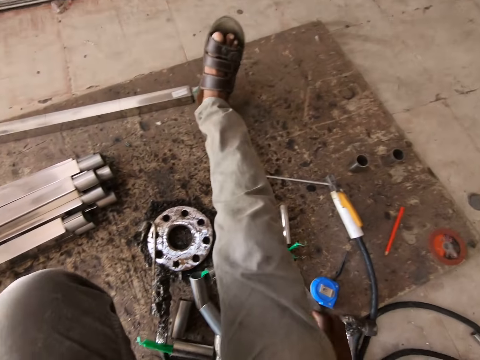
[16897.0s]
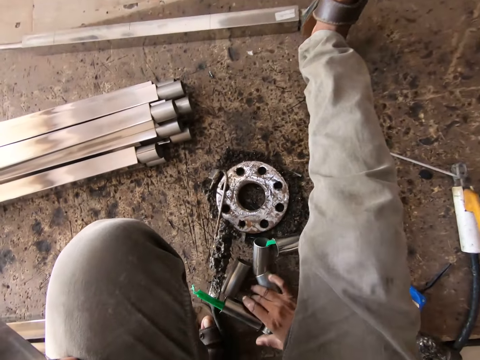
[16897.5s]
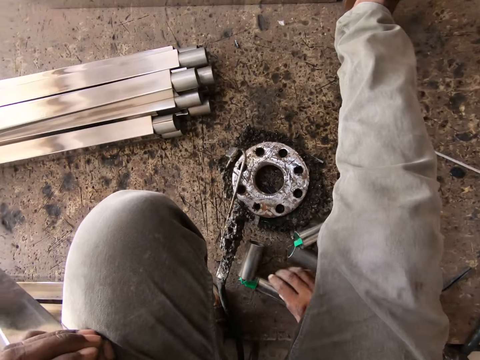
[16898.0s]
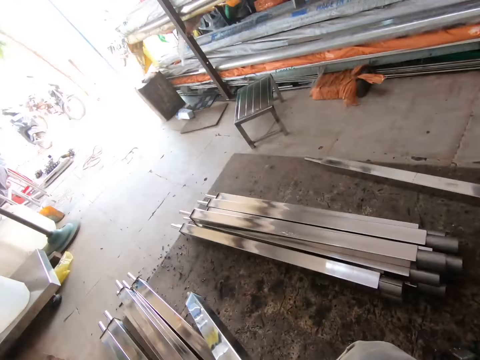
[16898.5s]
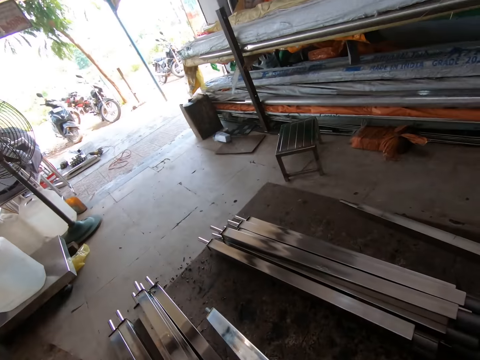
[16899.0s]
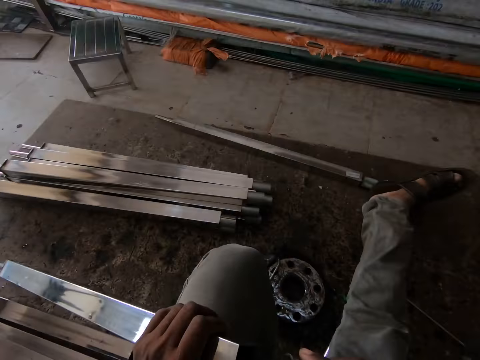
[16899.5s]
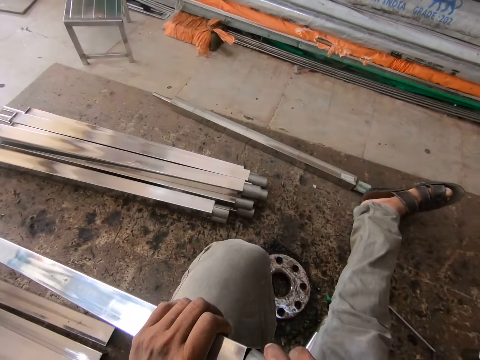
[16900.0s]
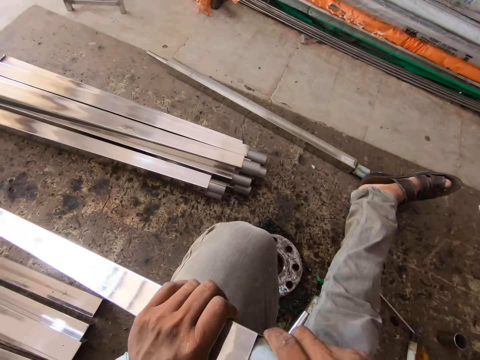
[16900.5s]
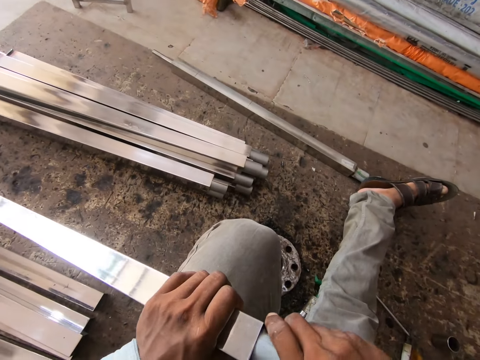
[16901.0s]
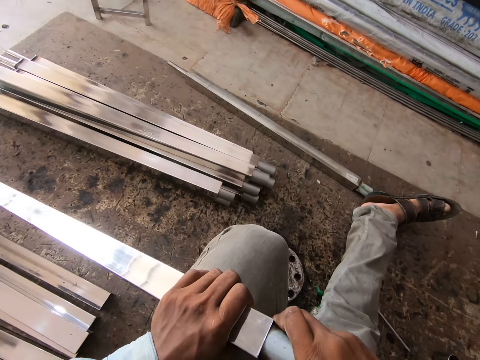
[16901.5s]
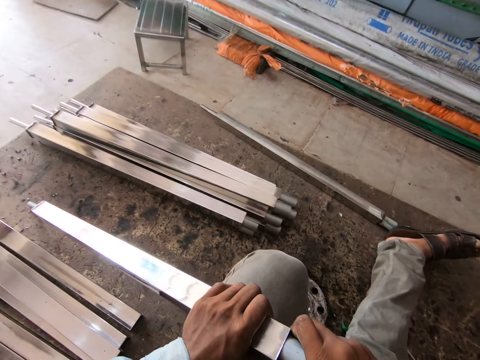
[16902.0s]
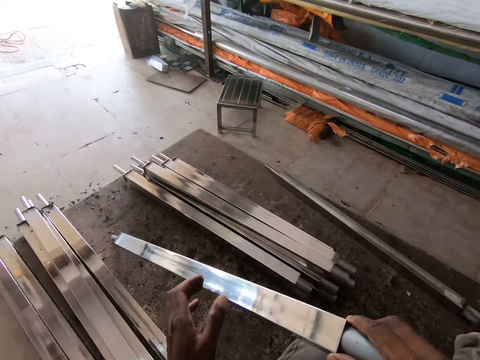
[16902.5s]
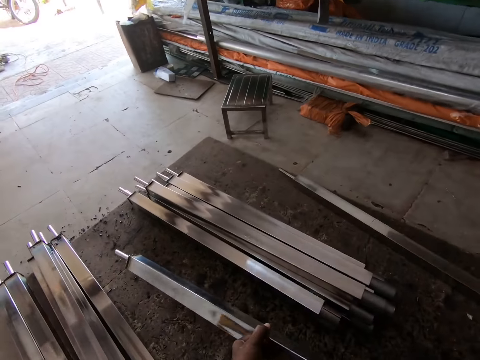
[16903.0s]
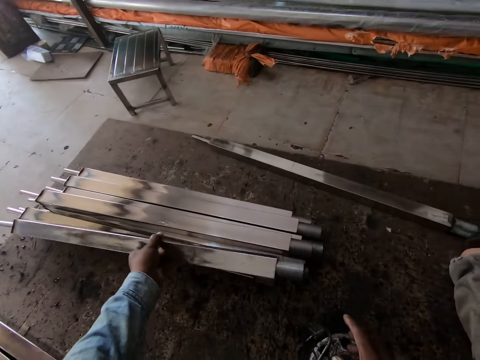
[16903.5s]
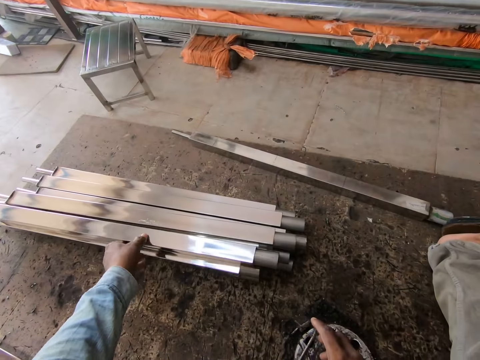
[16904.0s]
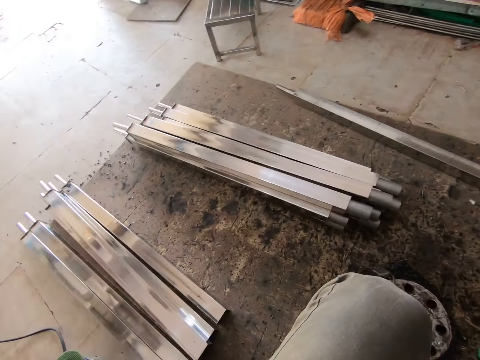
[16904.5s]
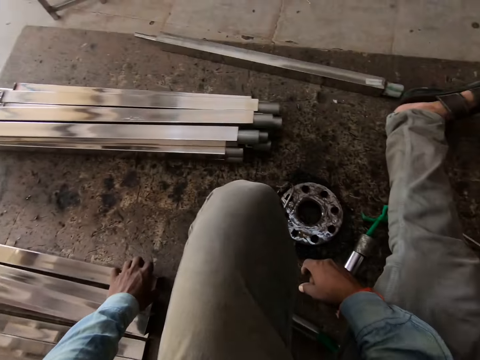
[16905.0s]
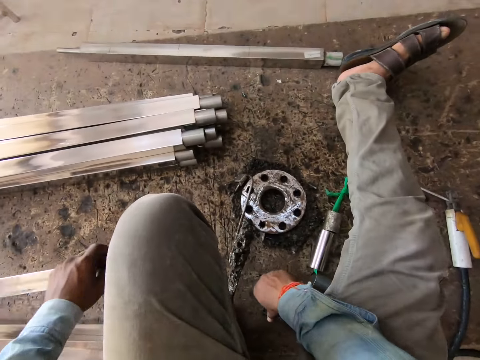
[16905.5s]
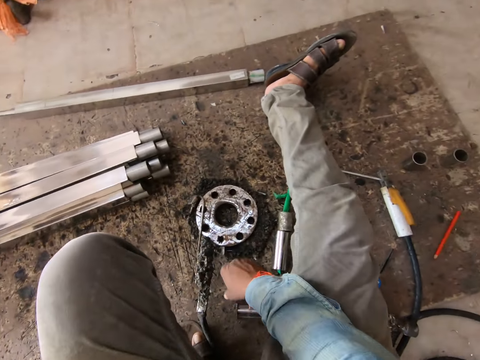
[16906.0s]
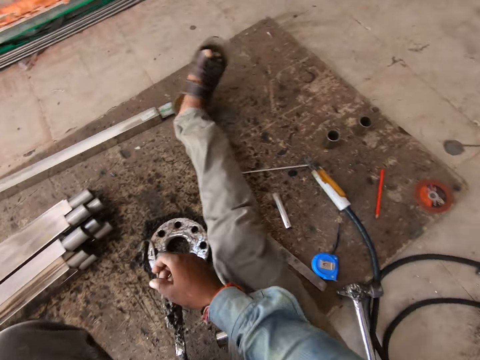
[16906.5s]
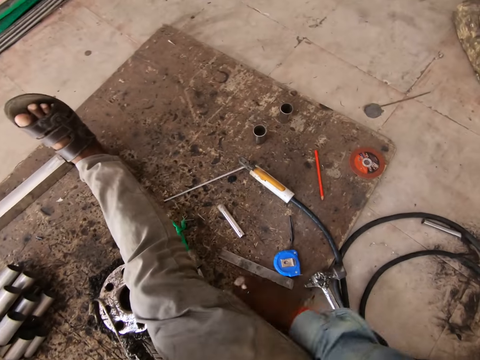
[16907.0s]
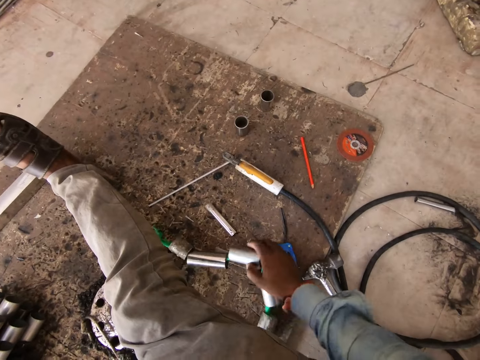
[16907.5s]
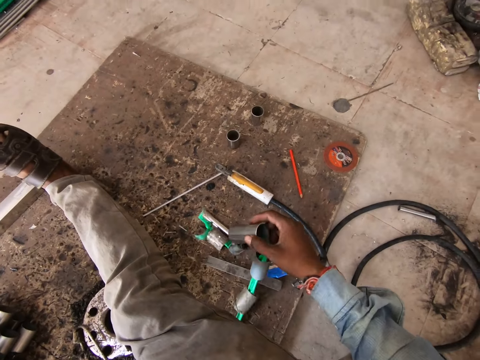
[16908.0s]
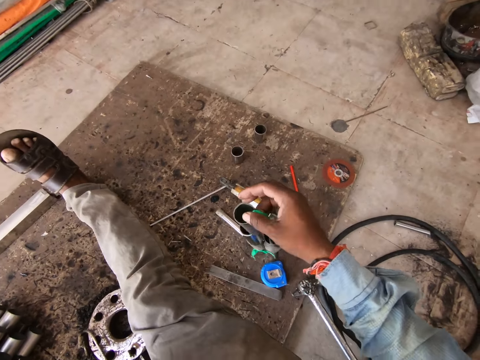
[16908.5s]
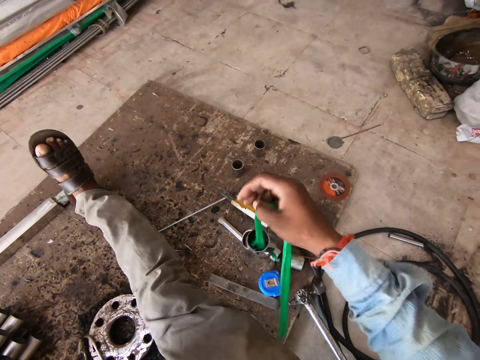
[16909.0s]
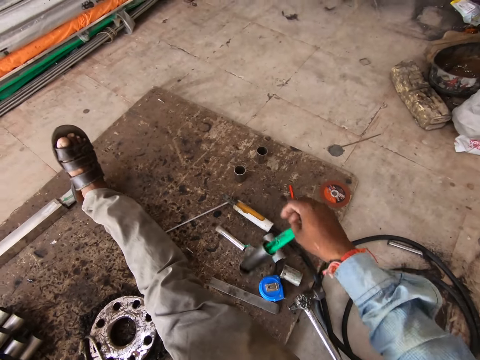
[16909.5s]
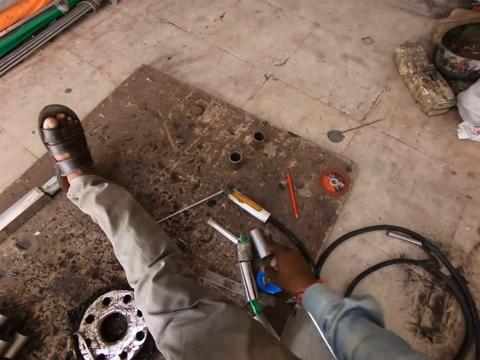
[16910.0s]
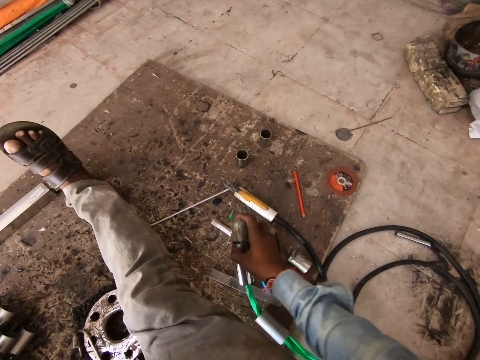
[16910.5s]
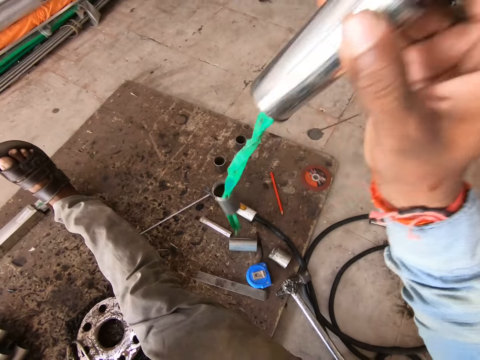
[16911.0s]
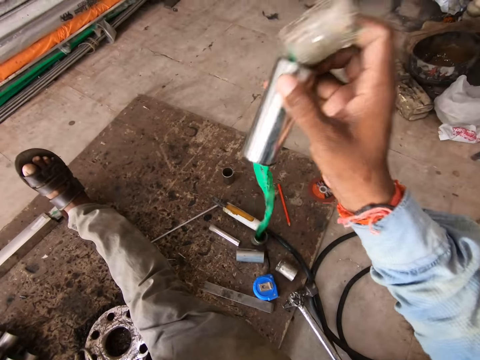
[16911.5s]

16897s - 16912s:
The camera wearer drops the hammer on the floor with his right hand. He adjusts a steel tube on the floor with his right hand, and picks the steel tube from the floor with his right hand. He inserts the steel tube into the square tube with his right hand. He holds the square tube with both hands. He holds the square tube with his left hand. He drops the square tube on the square tubes on the floor with his left hand. He picks a square tube from the floor with his left hand. He picks a string of steel tubes from the floor with his right hand. He adjusts the string of steel tubes with his right hand. He picks the string of steel tubes from the floor with his right hand.

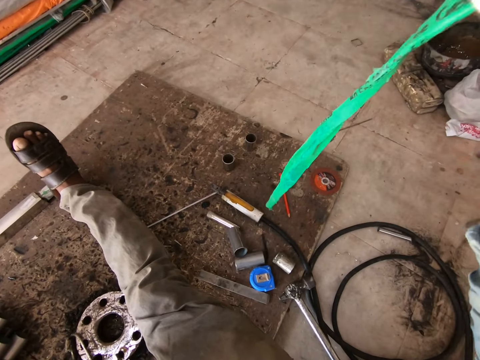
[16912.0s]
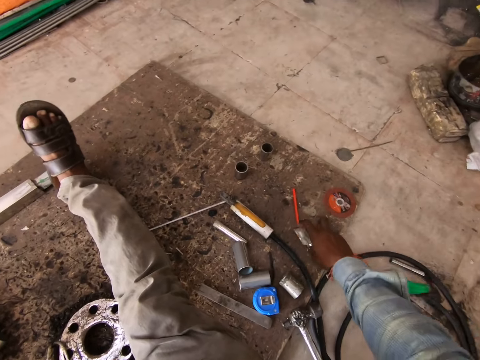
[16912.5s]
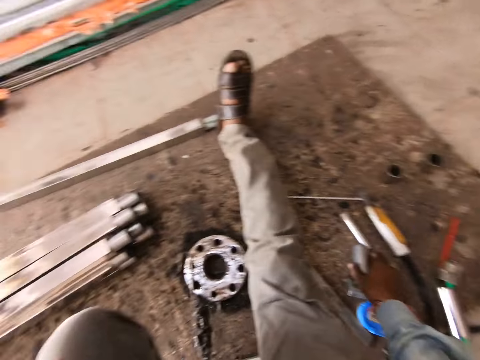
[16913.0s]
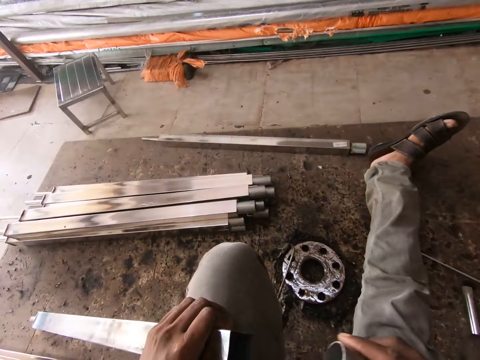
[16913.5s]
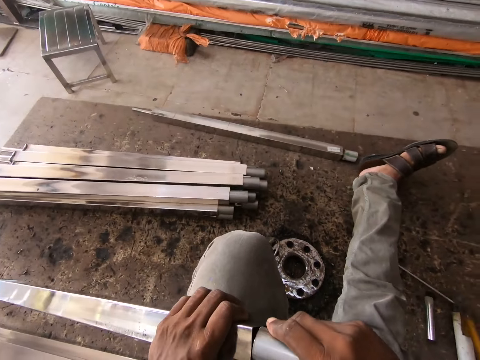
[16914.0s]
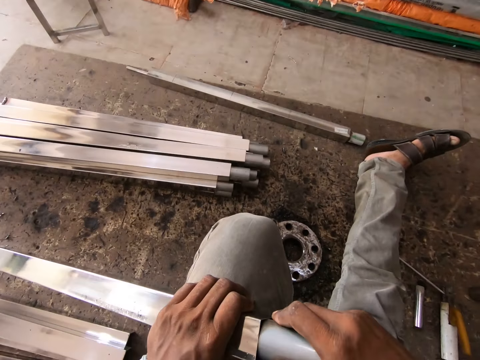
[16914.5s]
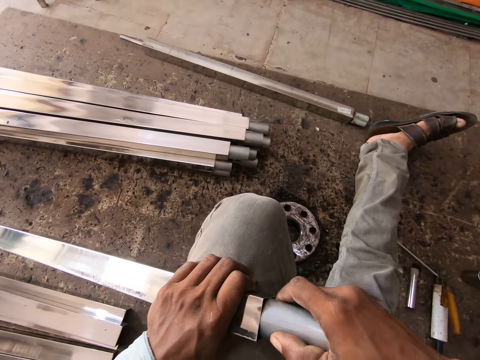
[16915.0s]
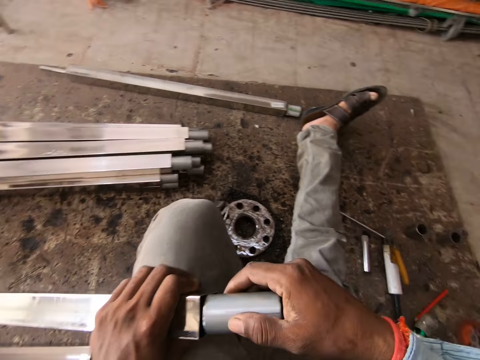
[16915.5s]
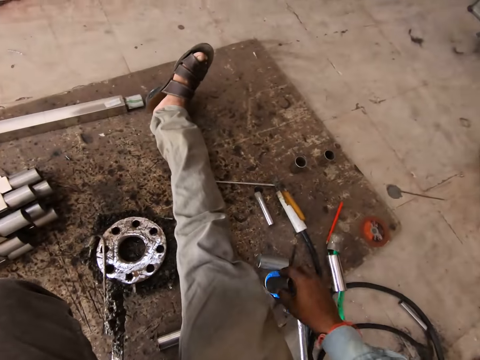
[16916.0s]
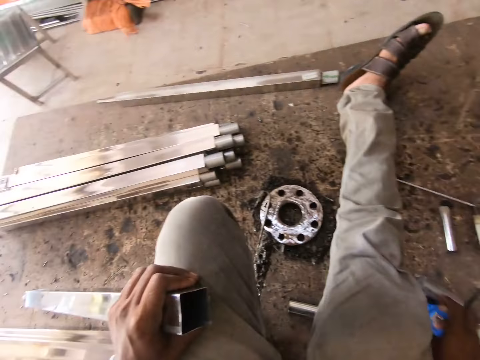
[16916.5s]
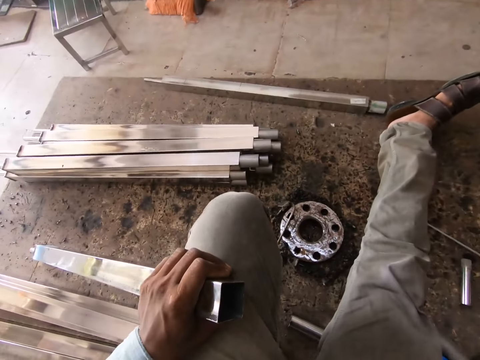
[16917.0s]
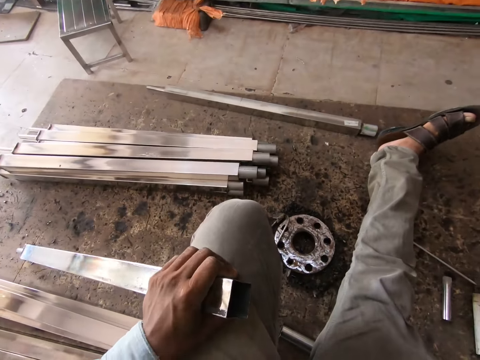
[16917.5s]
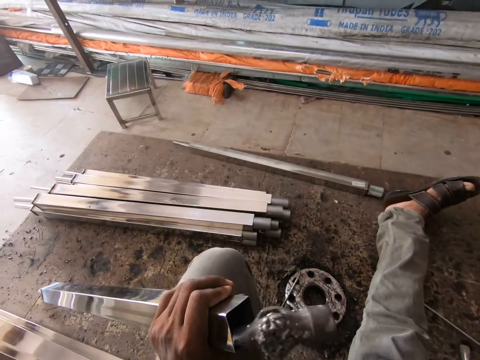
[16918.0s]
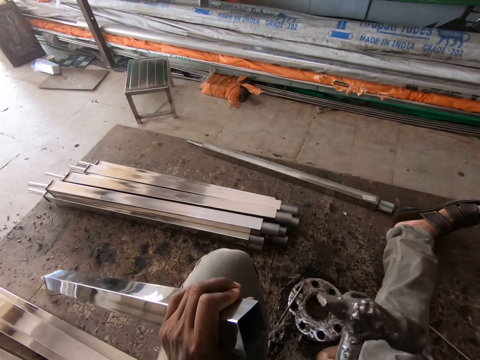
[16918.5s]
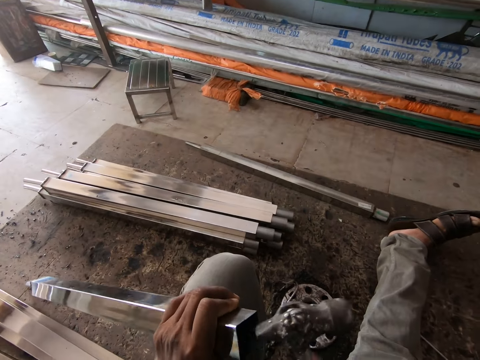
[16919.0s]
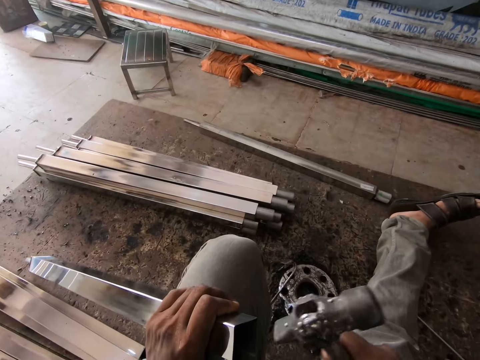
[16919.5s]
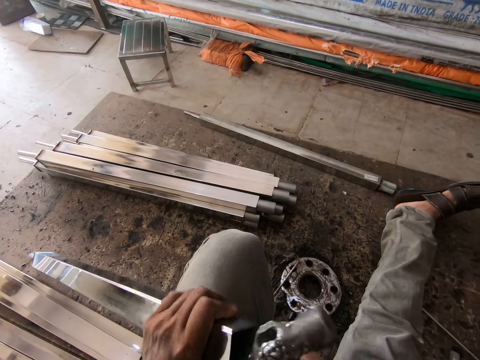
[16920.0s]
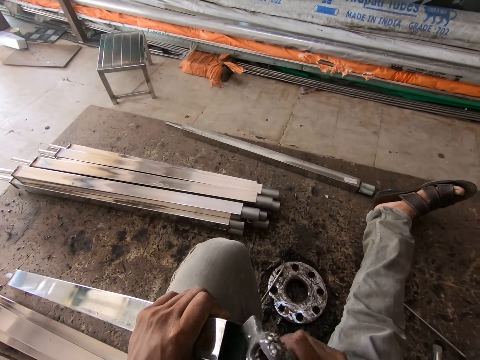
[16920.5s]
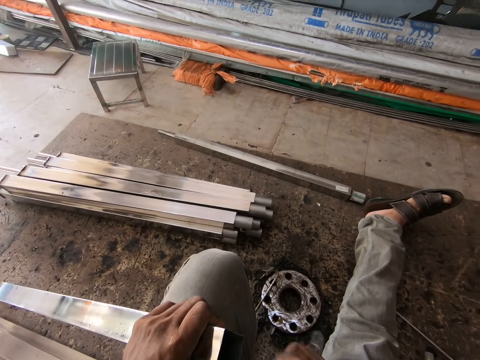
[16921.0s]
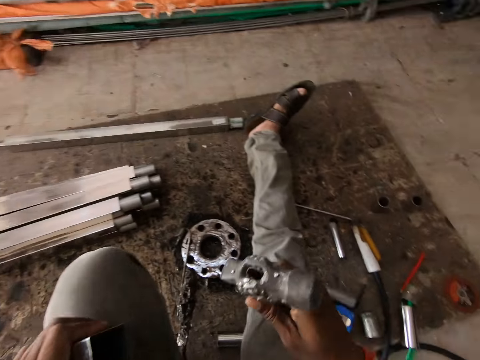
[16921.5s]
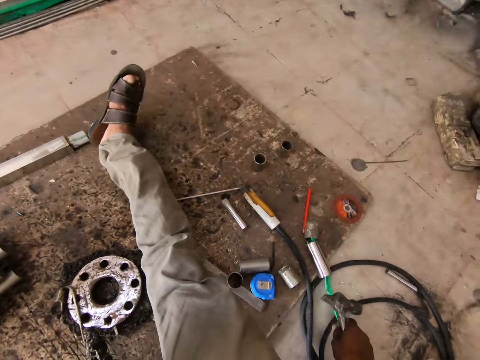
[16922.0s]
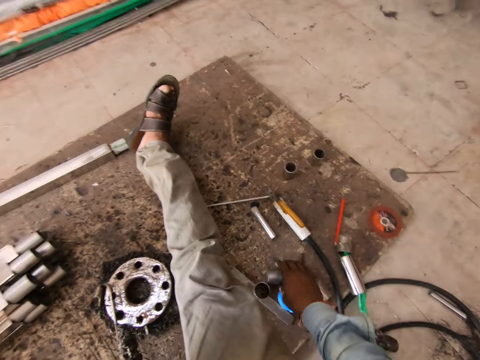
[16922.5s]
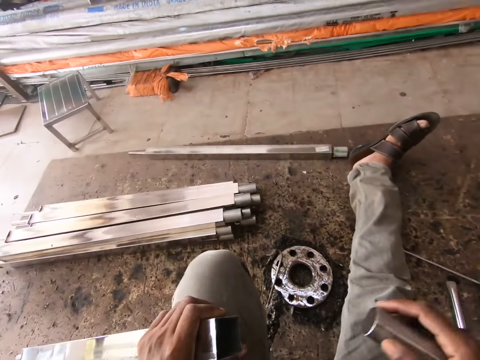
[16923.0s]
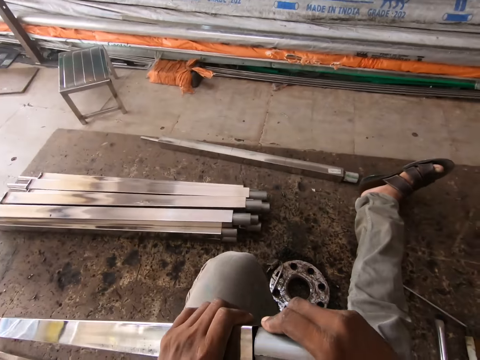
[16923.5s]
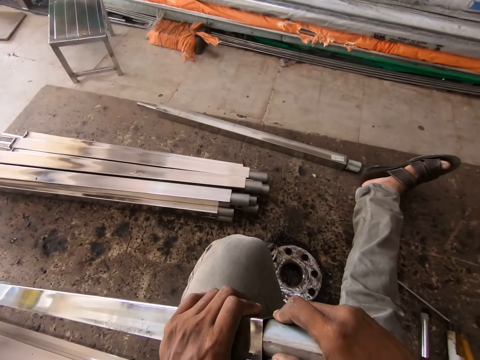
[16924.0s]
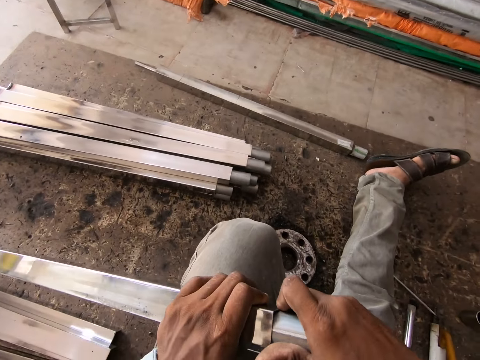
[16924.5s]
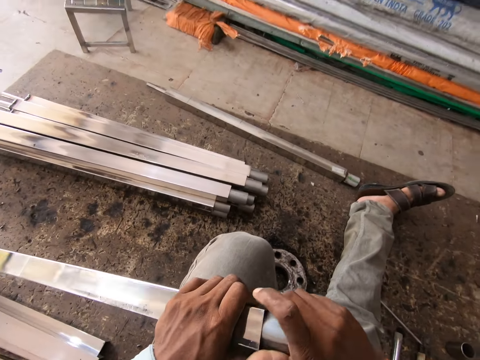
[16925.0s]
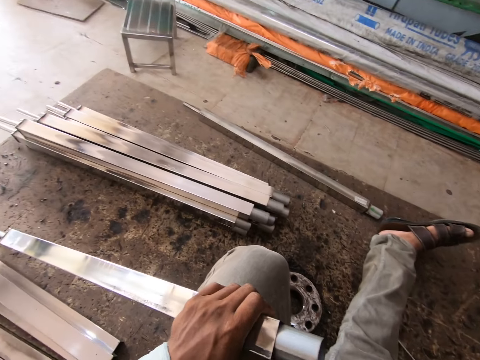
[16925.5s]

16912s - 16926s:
The camera wearer drops the string of steel tubes on the floor with his right hand. He picks a steel tube from the floor with his right hand. He inserts the steel tube into the square tube with his right hand. He drops the steel tube on the floor with his right hand. He holds the hammer with his right hand. He hammers the square tube with the hammer in his right hand. He drops the hammer on the floor with his right hand. He picks the steel tube from the floor with his right hand. He inserts the steel tube into the square tube with his right hand.
